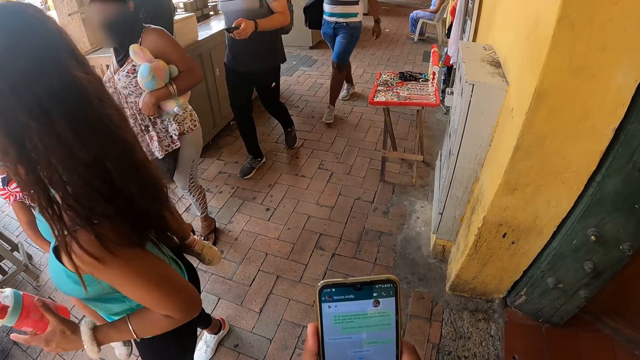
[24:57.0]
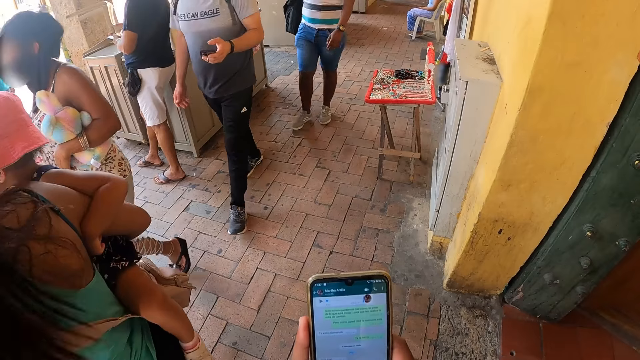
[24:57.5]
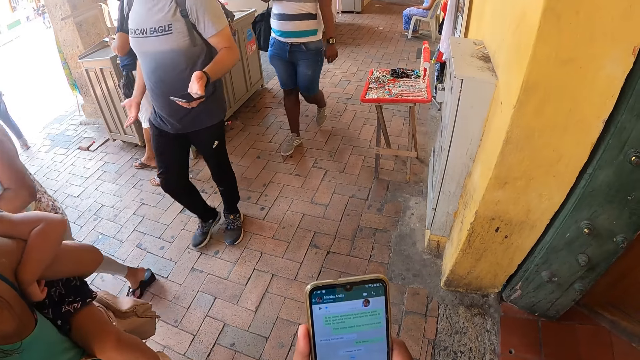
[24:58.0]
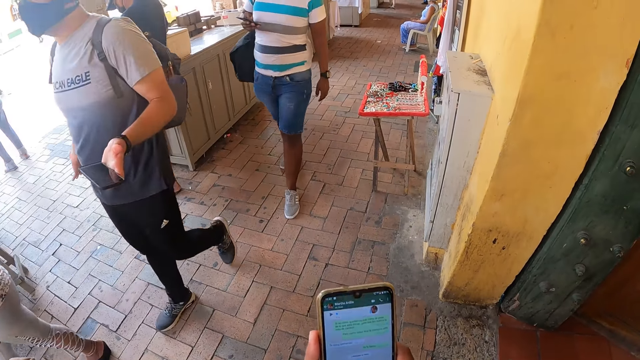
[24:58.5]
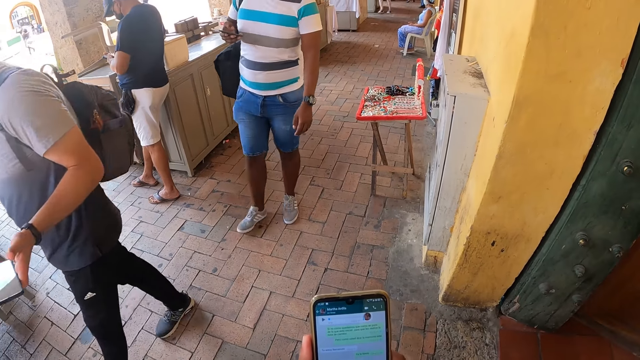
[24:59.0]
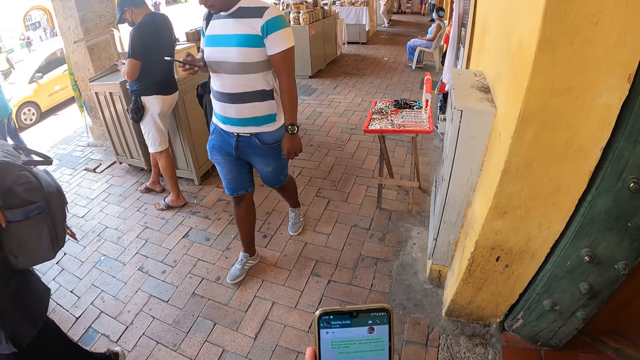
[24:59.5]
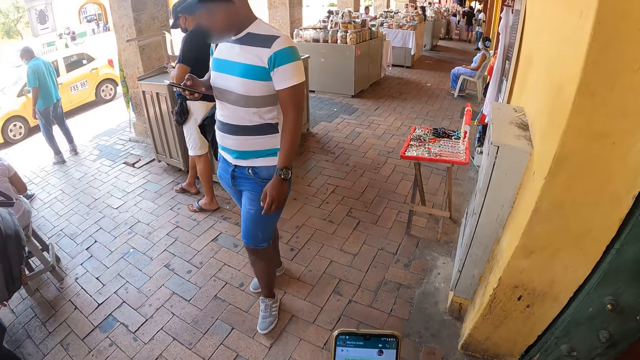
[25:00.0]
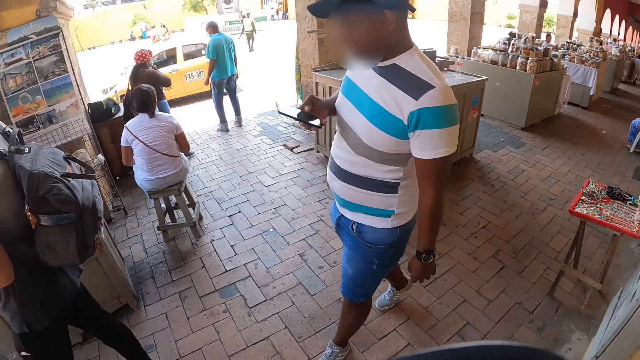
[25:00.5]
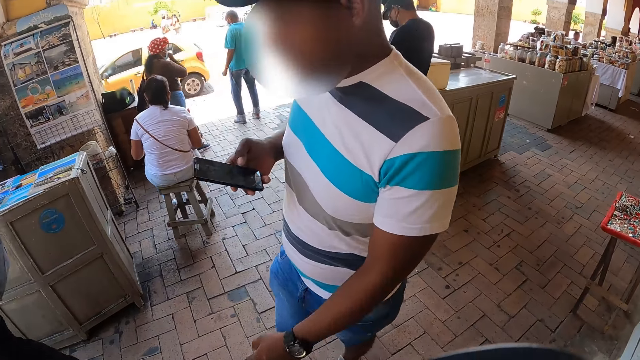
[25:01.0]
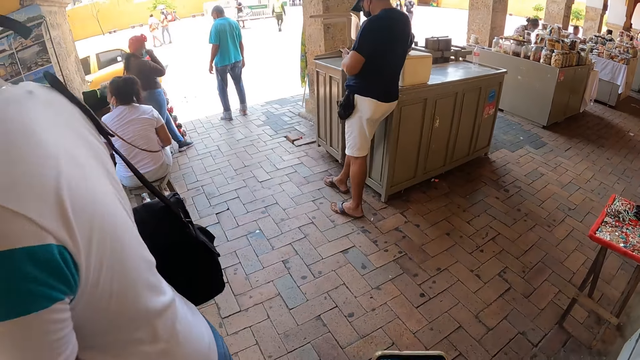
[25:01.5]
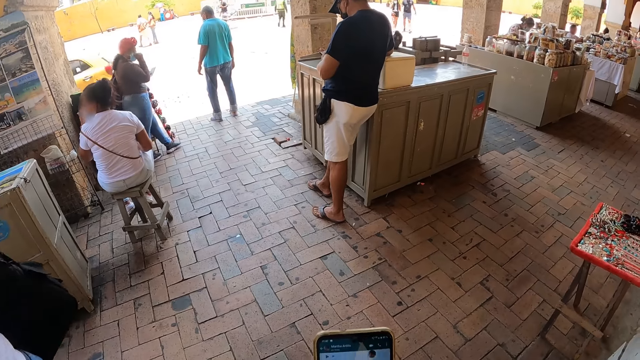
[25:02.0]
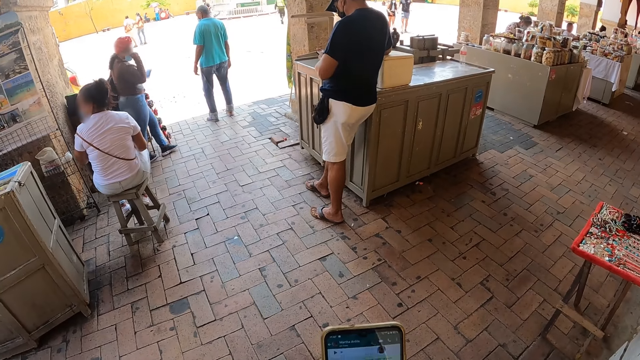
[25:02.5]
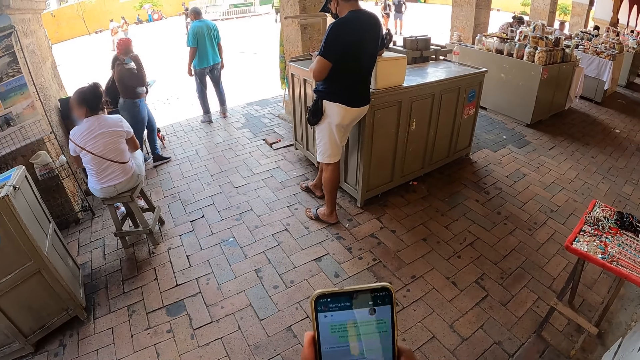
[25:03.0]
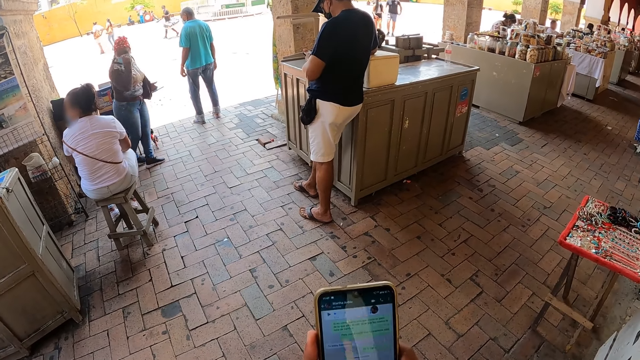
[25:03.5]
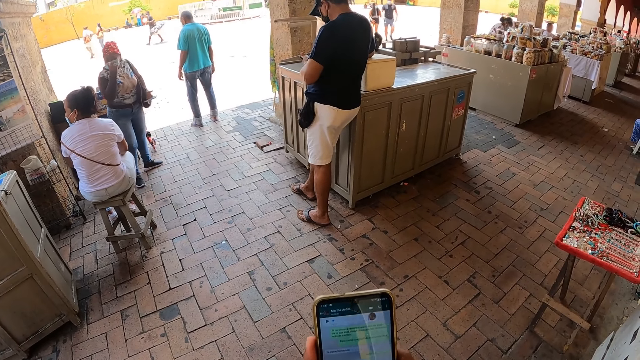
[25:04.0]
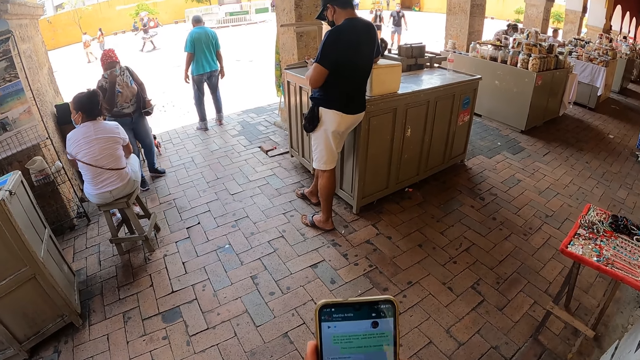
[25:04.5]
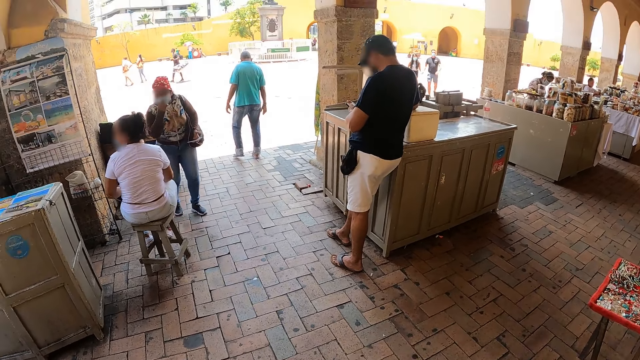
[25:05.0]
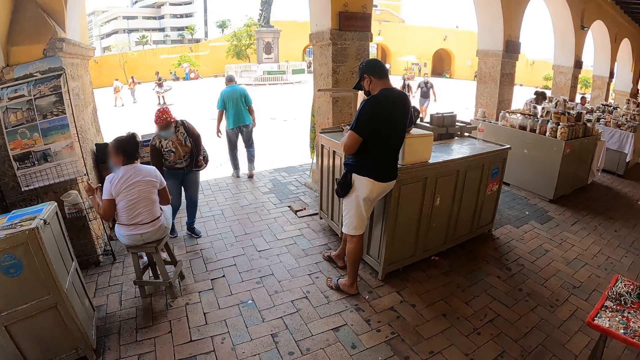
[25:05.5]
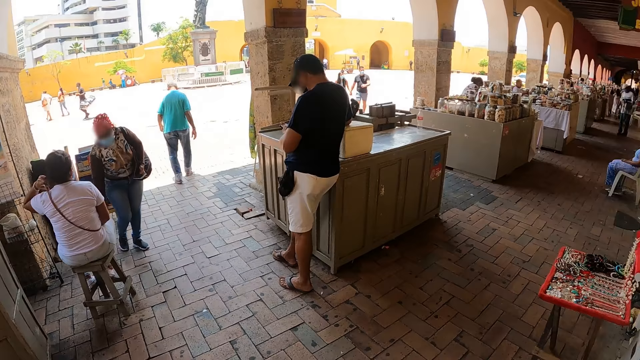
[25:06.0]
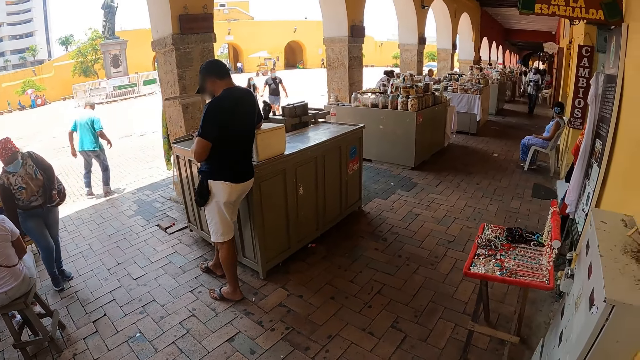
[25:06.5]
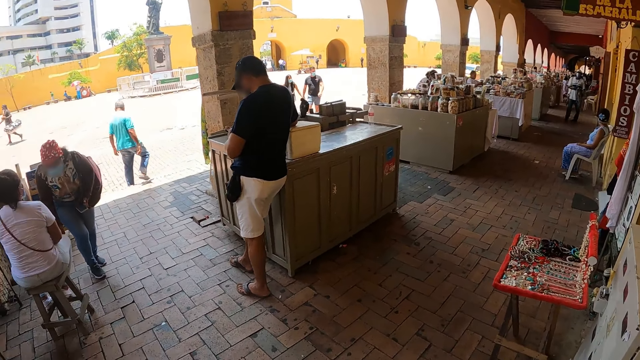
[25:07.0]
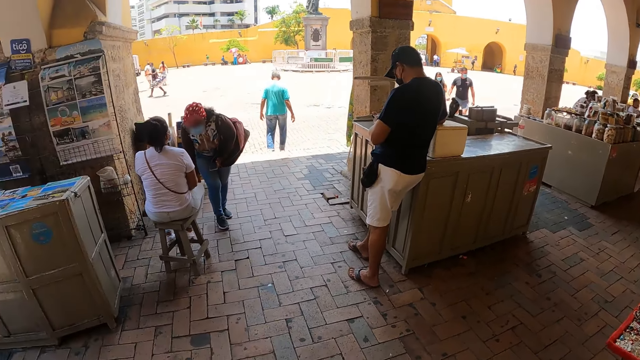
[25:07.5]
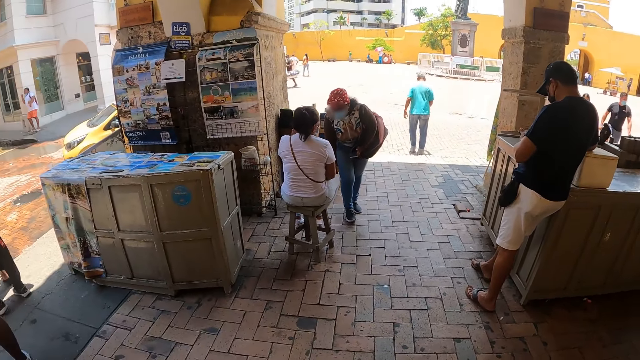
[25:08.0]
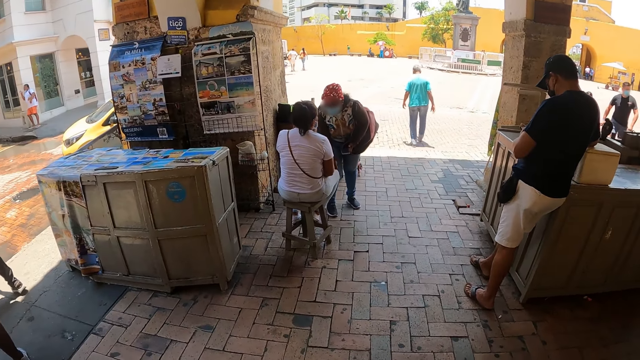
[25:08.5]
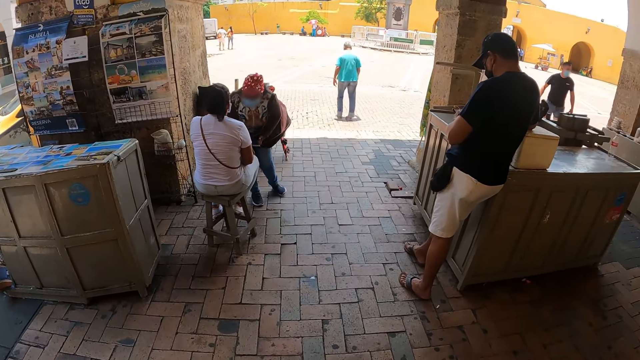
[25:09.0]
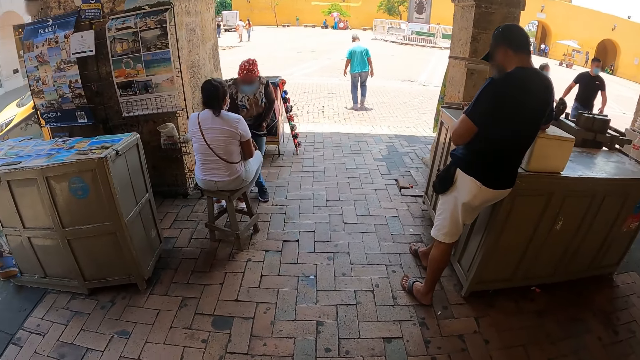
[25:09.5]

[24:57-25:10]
The camera wearer looks around the store room.

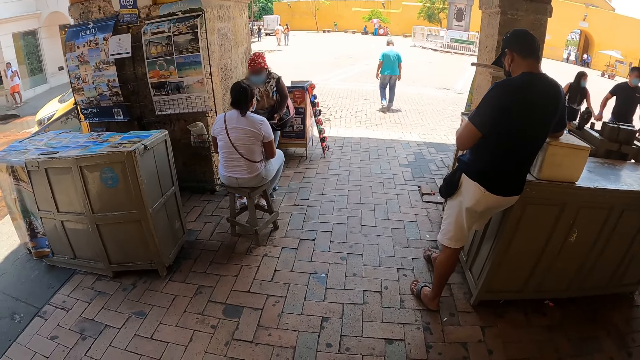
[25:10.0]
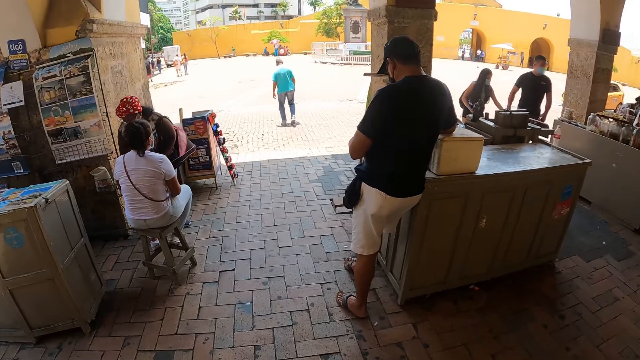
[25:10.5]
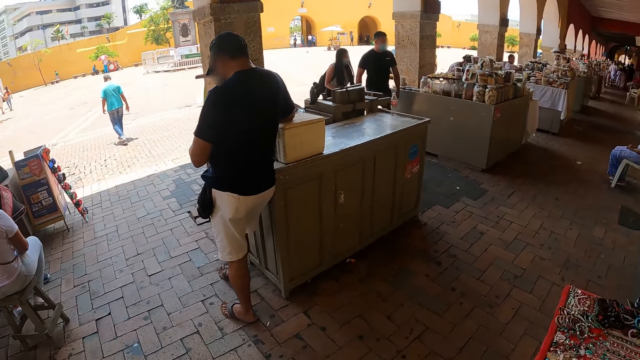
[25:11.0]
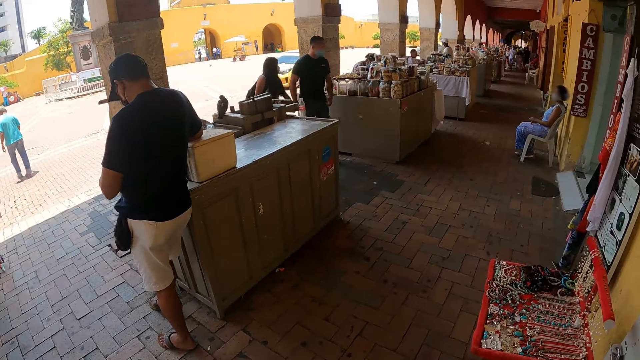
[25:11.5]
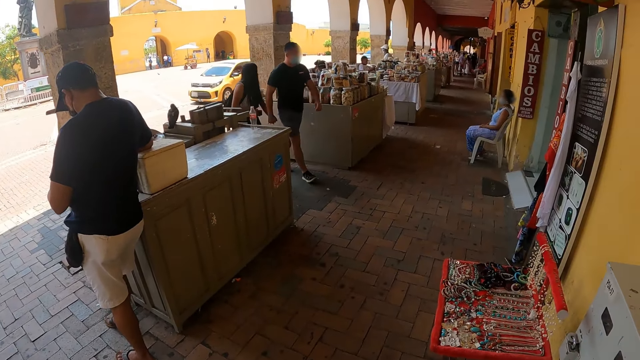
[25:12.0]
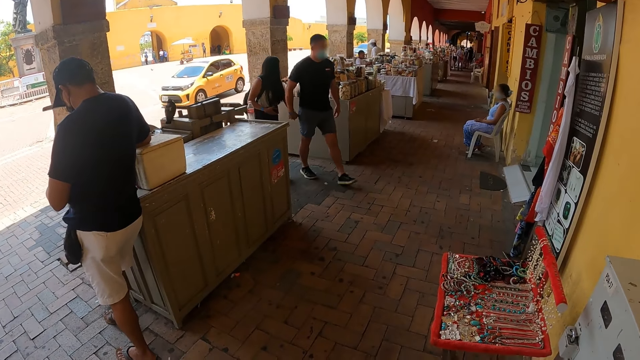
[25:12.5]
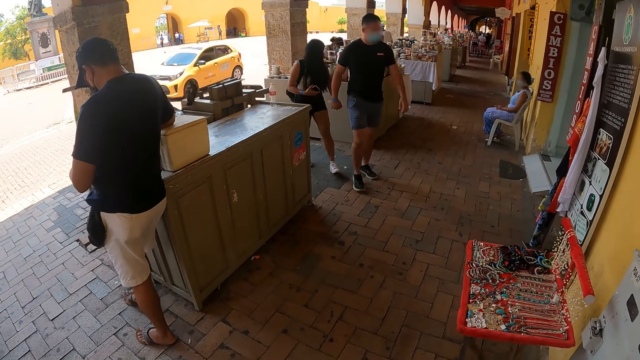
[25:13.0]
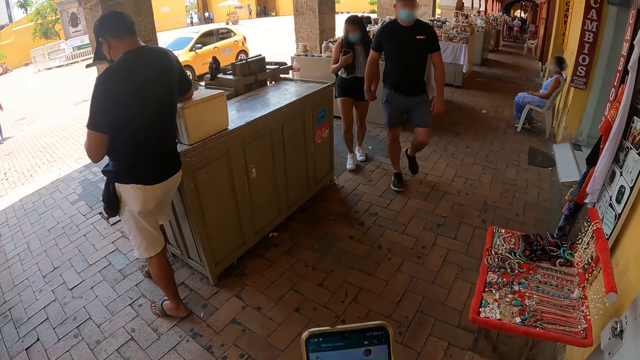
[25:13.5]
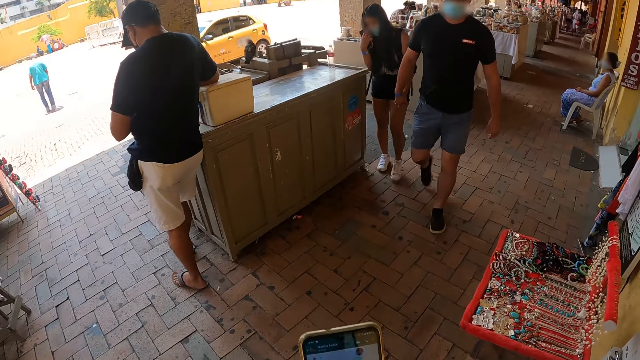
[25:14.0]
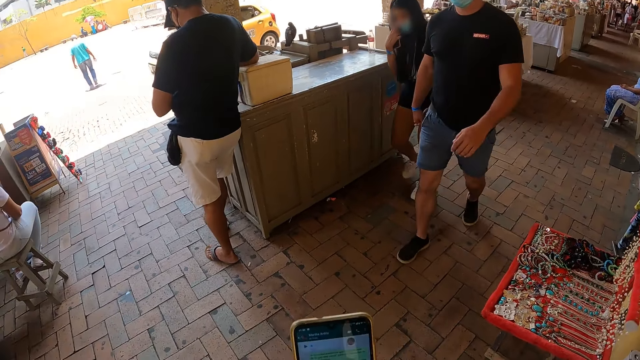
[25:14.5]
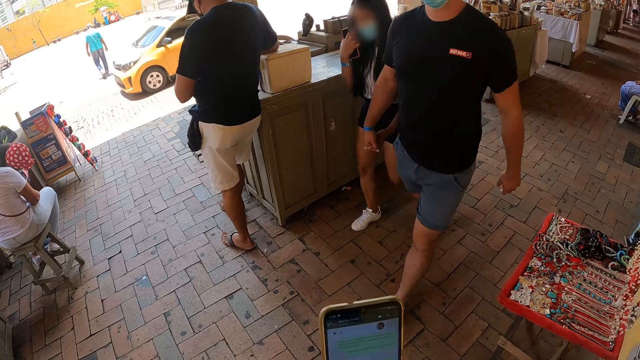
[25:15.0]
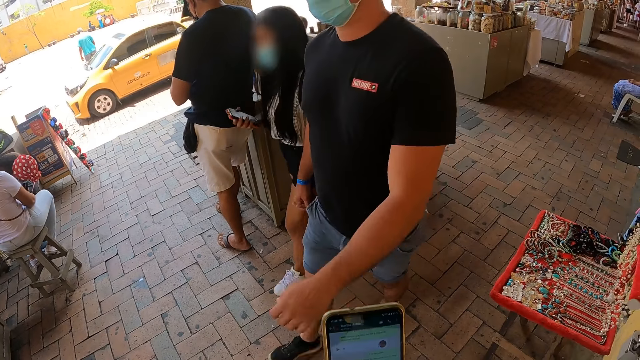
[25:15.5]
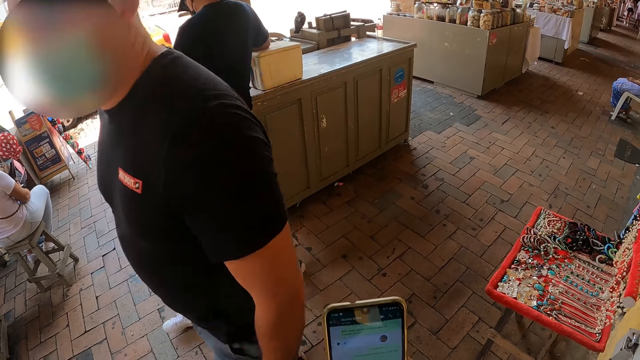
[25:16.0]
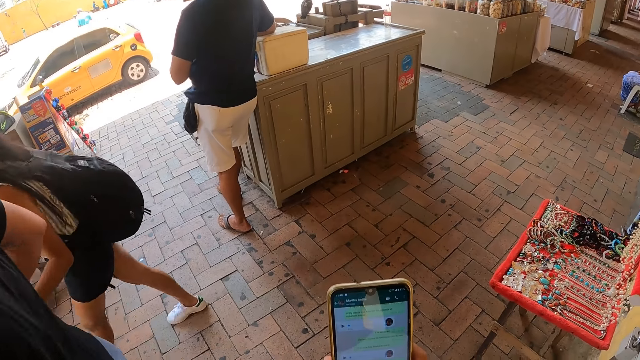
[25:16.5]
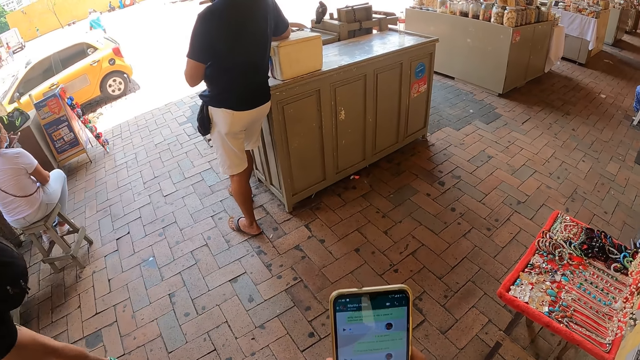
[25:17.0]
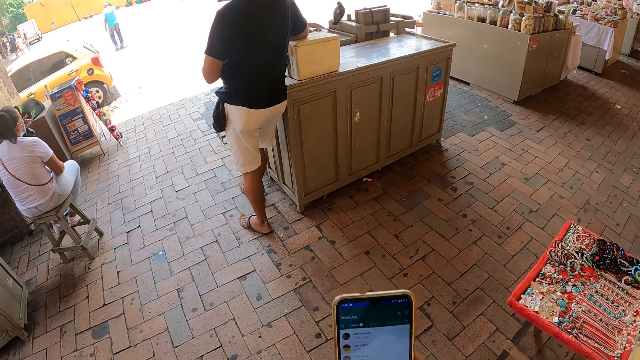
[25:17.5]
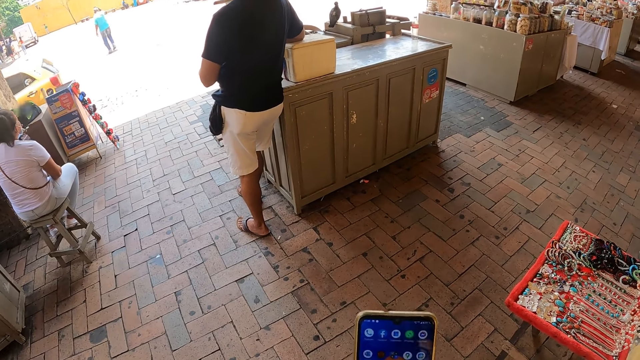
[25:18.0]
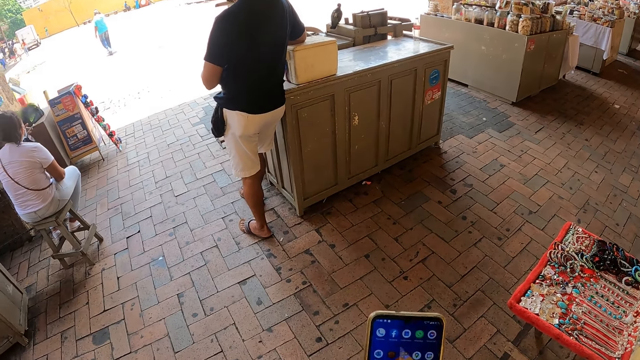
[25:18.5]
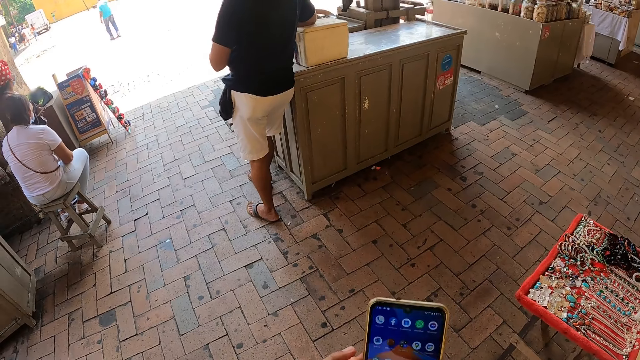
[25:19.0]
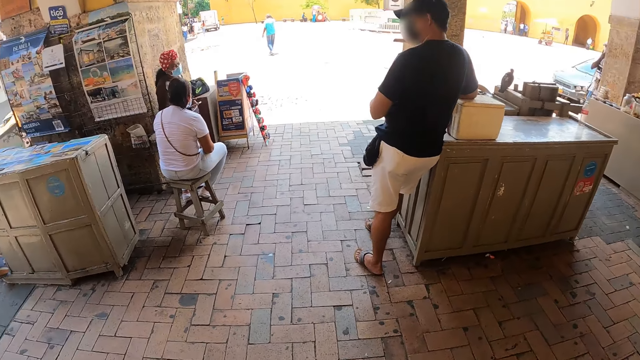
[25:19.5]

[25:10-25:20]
The camera wearer looks around. They scroll the phone.
